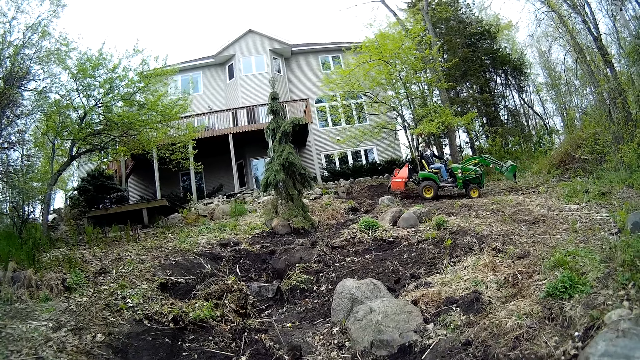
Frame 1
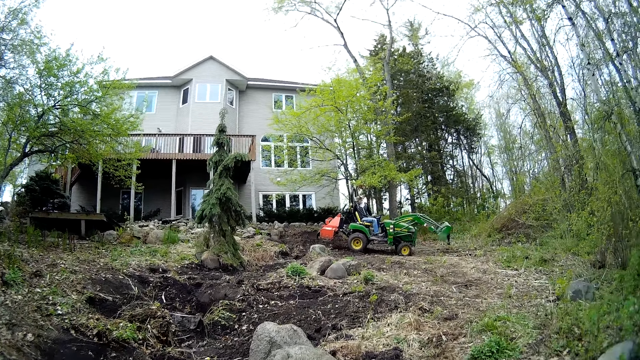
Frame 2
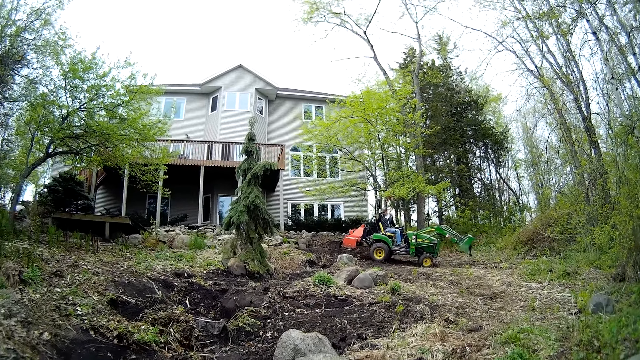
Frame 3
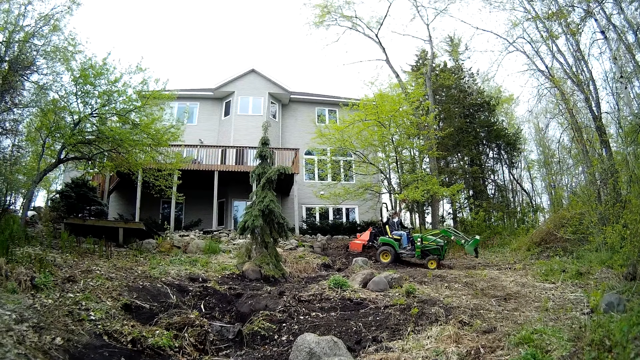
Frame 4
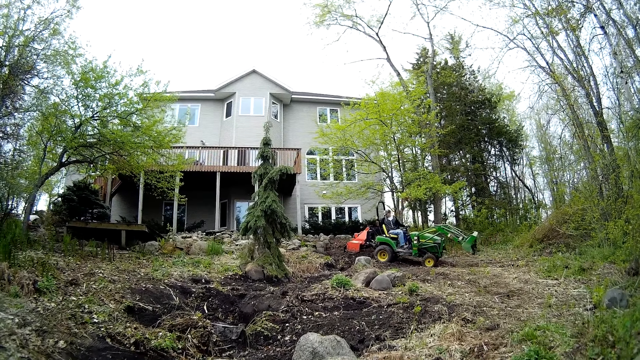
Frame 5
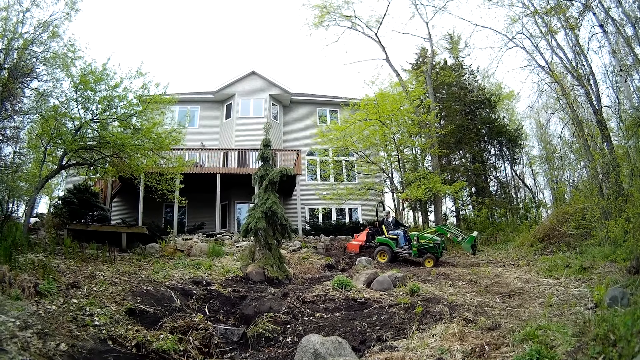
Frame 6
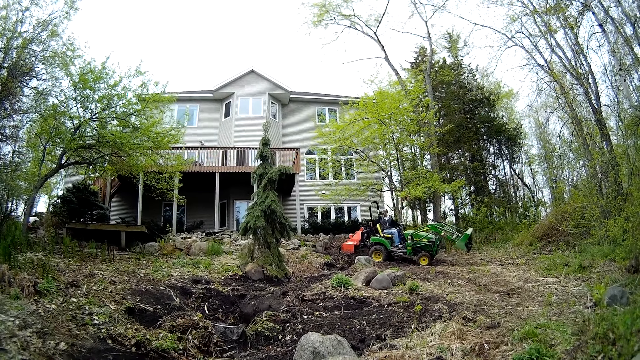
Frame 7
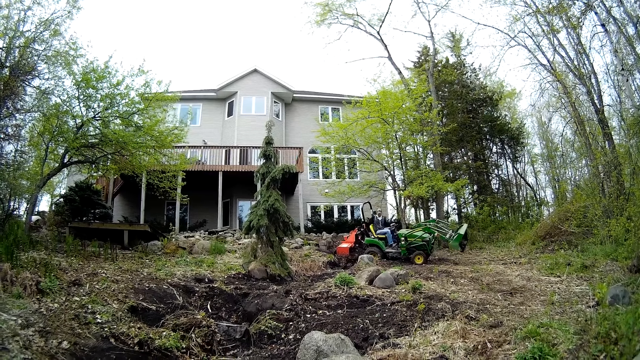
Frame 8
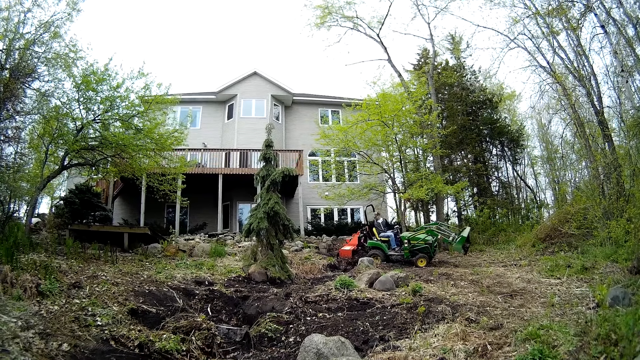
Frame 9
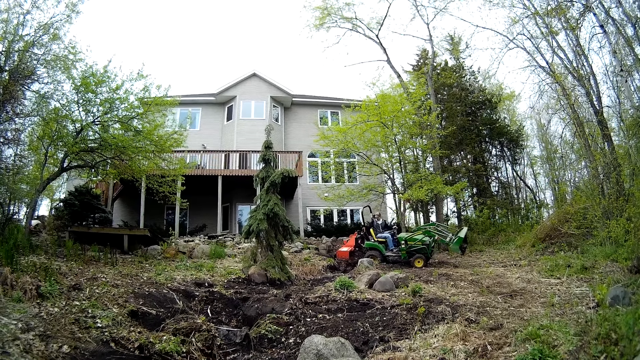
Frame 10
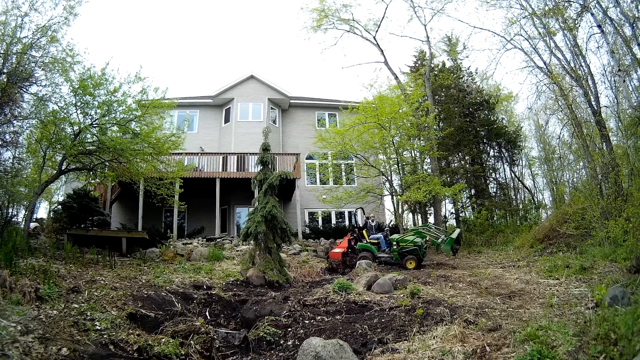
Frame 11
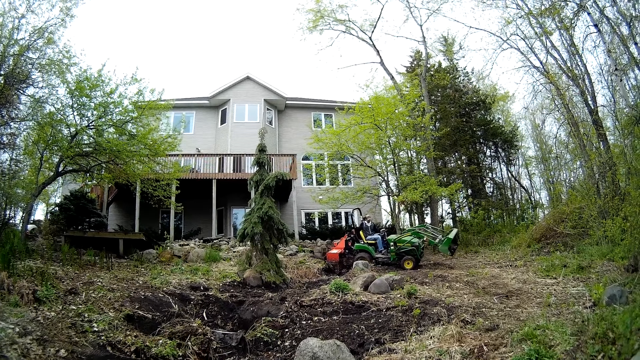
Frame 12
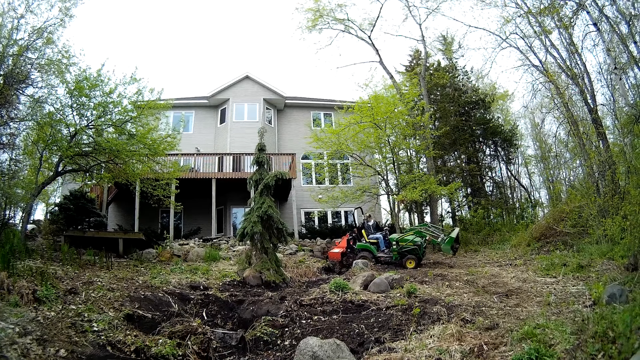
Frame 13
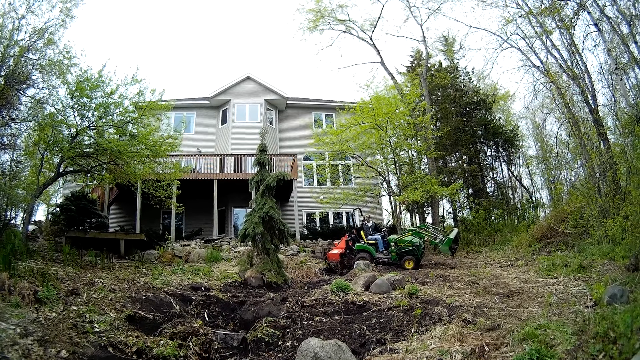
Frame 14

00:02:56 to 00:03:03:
The camera wearer looks at the driver.

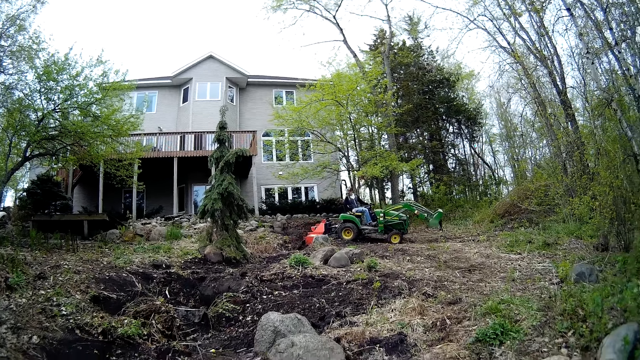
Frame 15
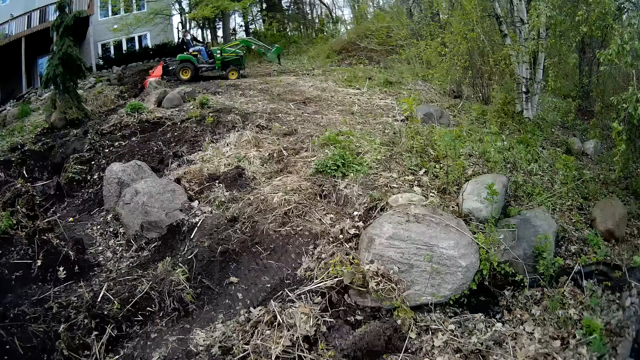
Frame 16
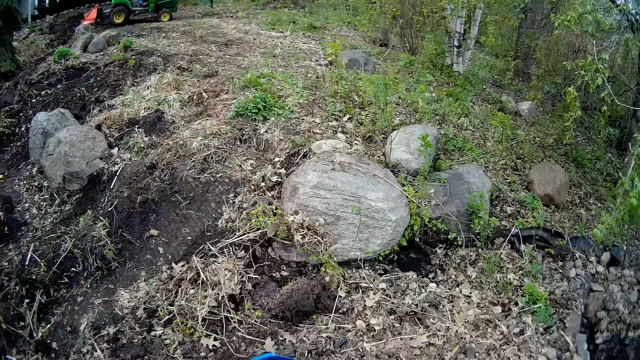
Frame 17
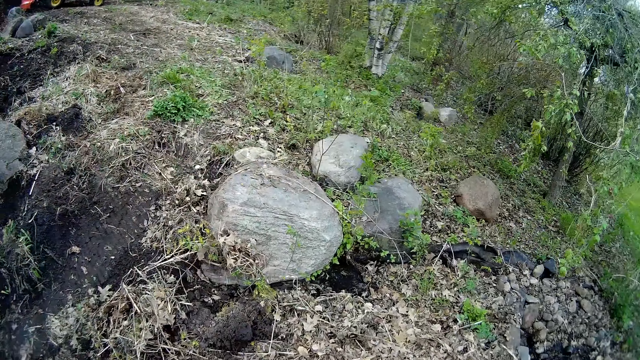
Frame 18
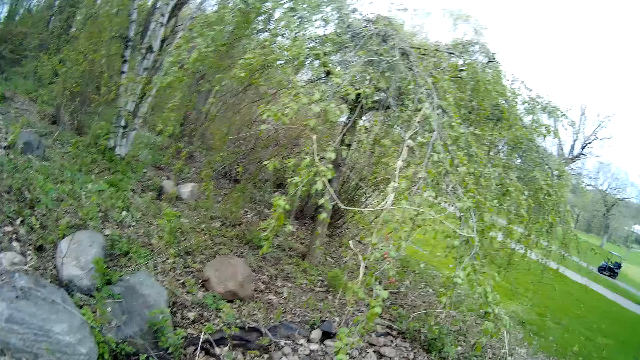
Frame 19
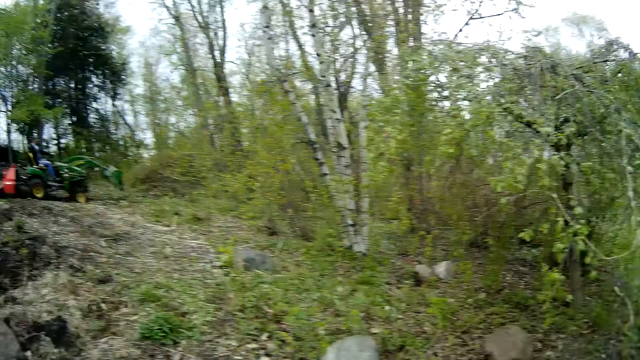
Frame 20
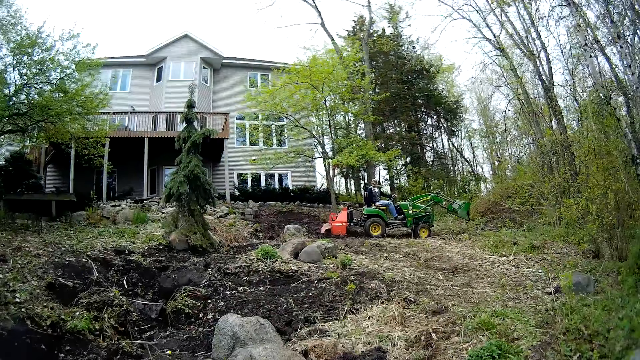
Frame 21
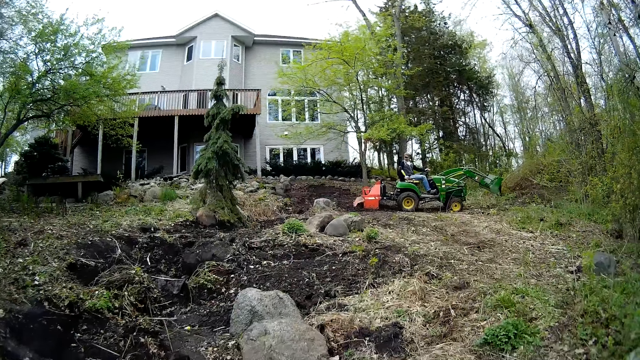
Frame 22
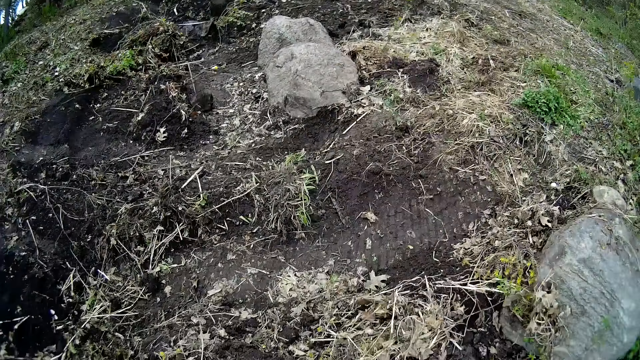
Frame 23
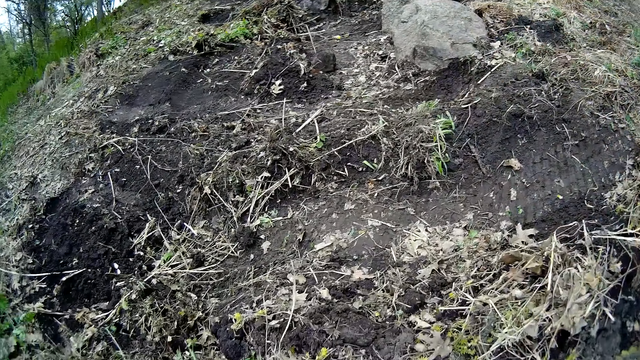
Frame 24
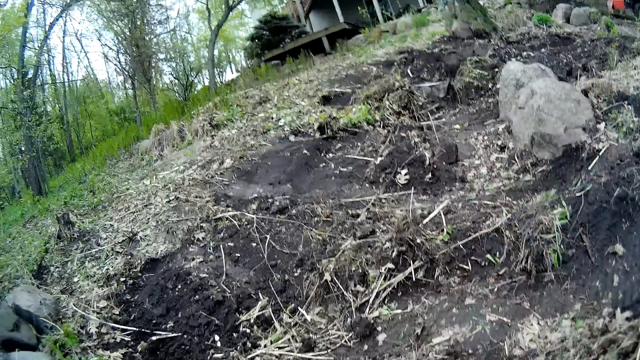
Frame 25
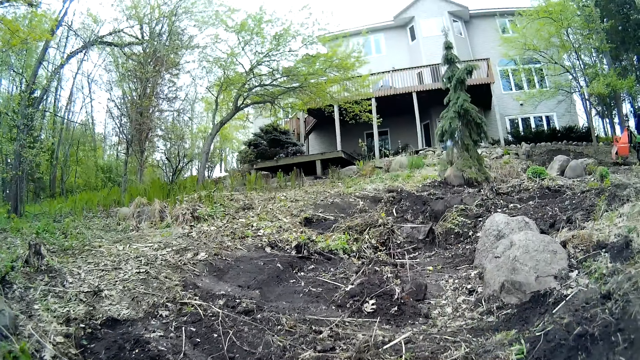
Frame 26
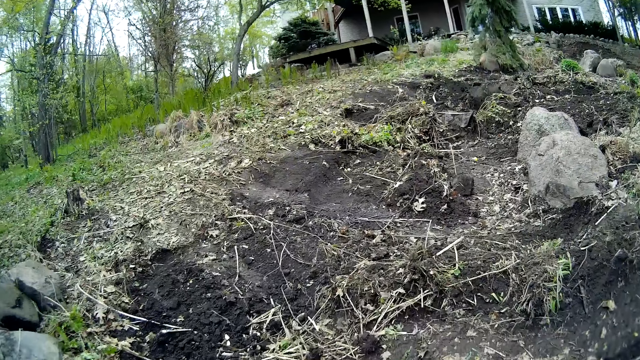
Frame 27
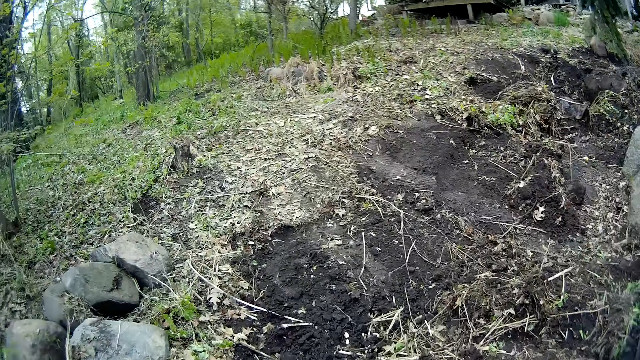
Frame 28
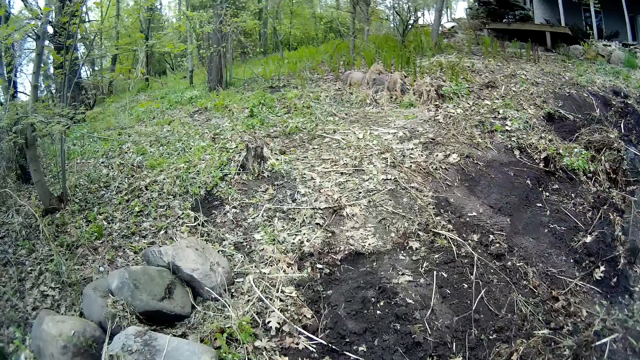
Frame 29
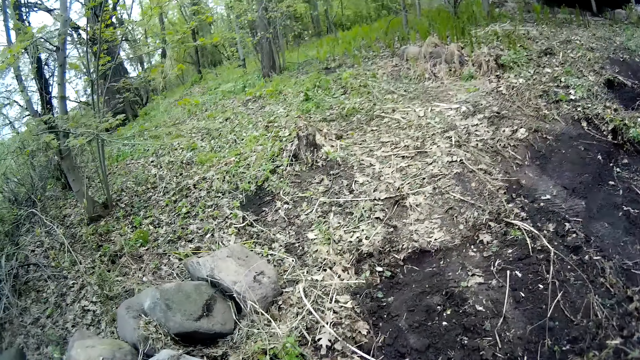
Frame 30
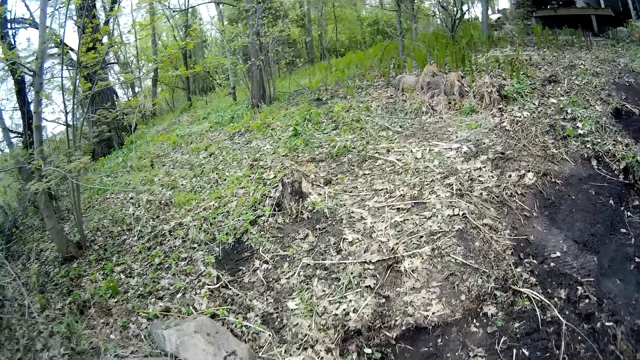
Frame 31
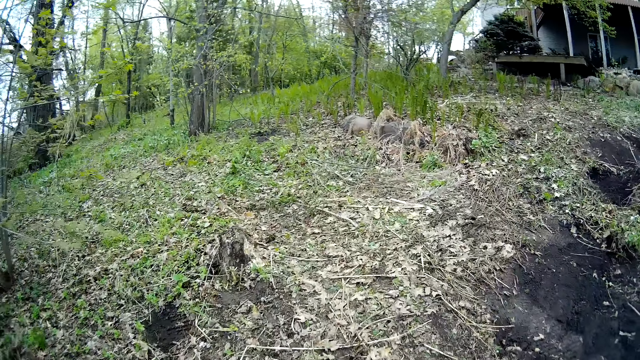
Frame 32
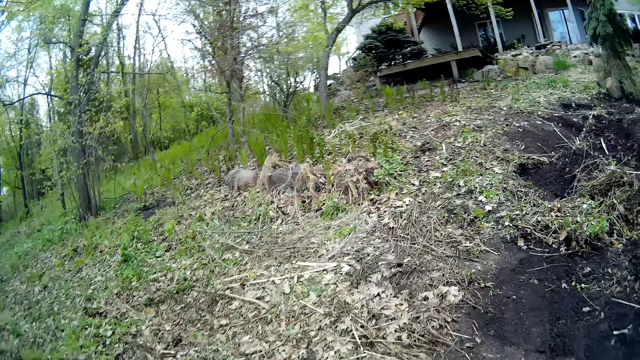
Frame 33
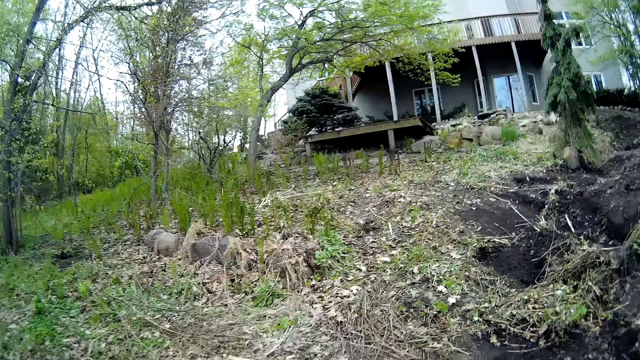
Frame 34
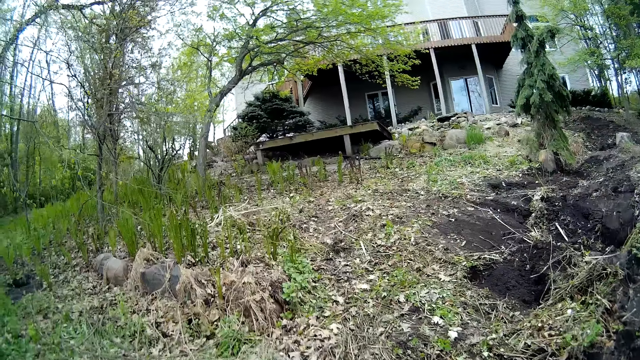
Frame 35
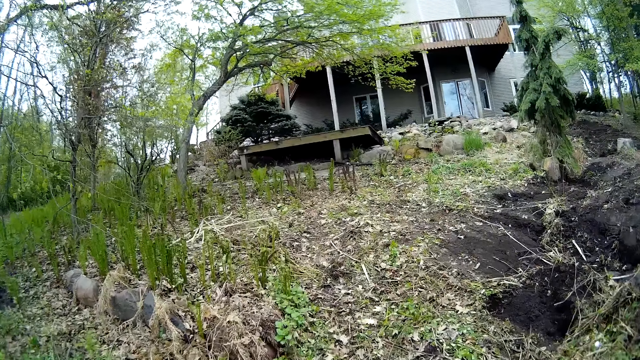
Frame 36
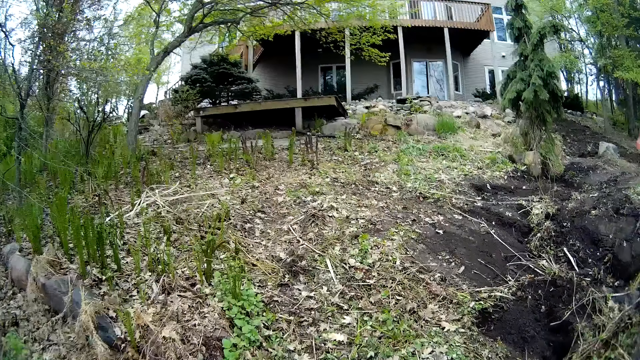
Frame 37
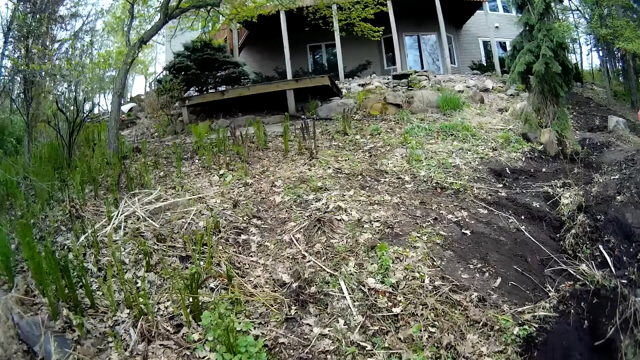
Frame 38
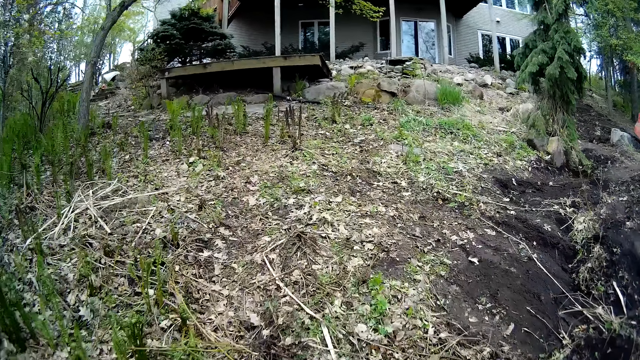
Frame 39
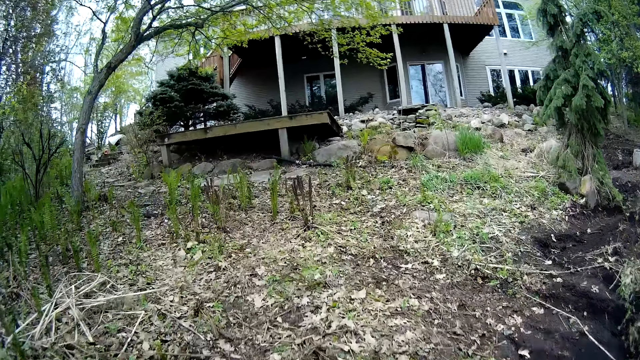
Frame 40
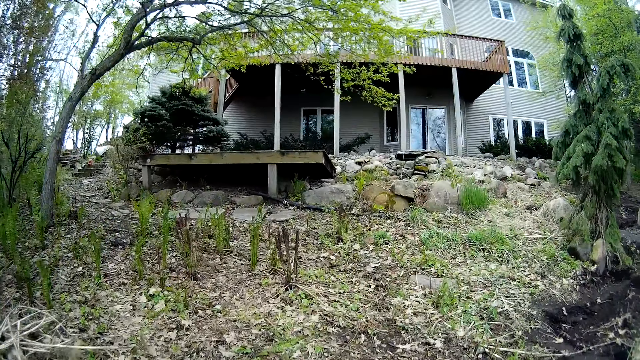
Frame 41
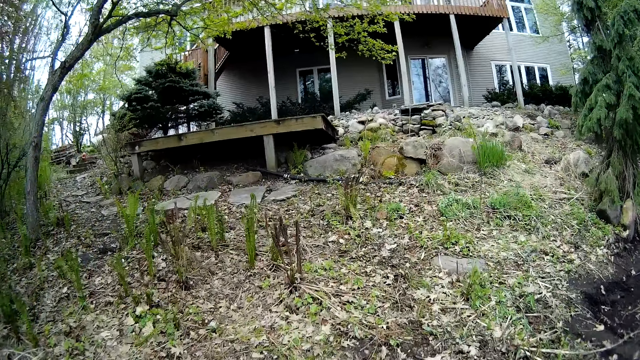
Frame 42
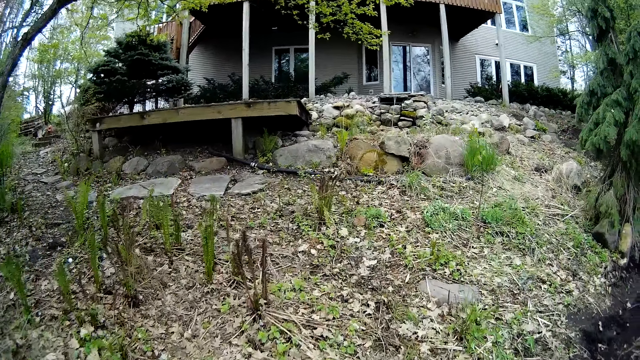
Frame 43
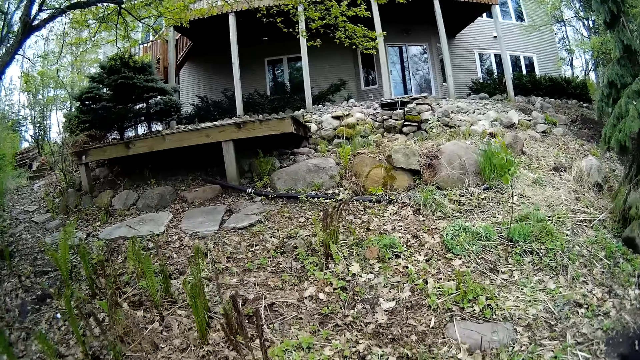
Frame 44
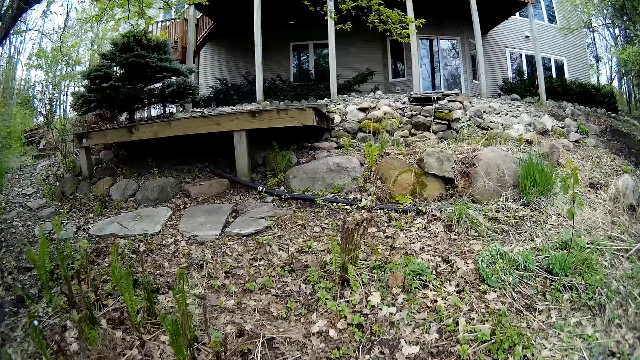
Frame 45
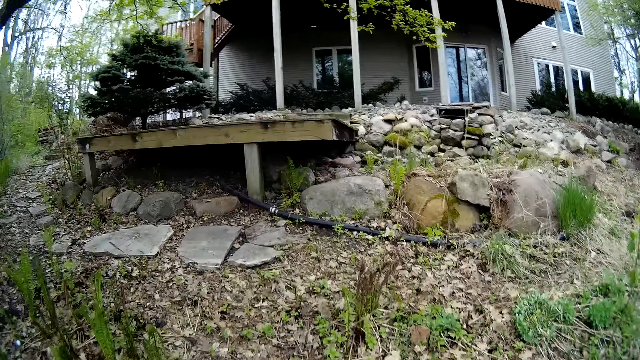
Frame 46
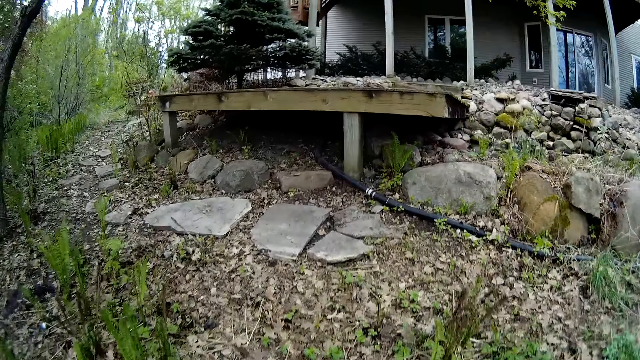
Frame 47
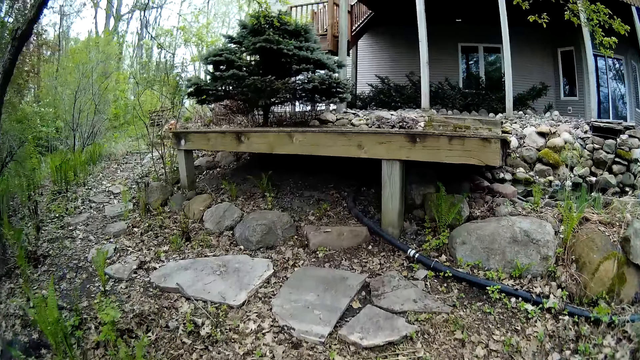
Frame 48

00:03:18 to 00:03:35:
The camera wearer looks at the stones on the ground. They look around. They look at the driver. They walk. They walk towards a house.
